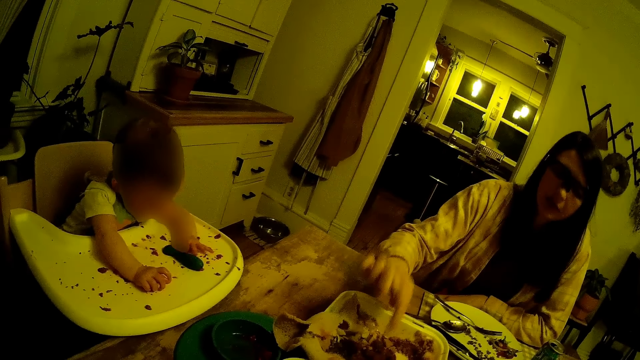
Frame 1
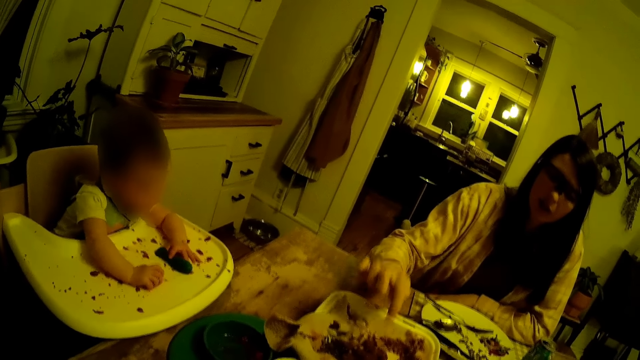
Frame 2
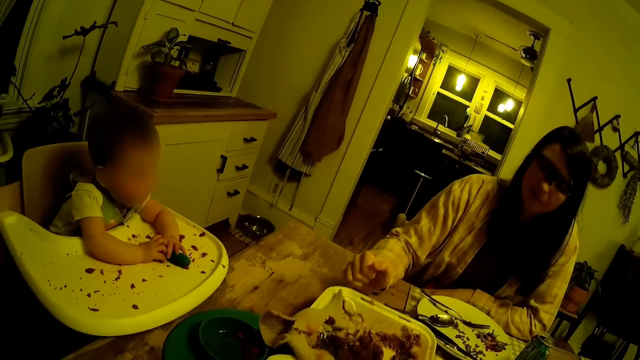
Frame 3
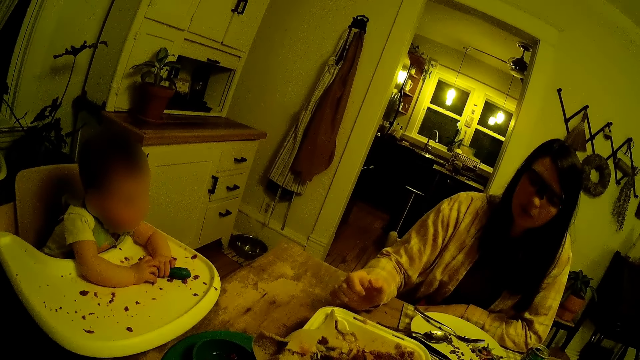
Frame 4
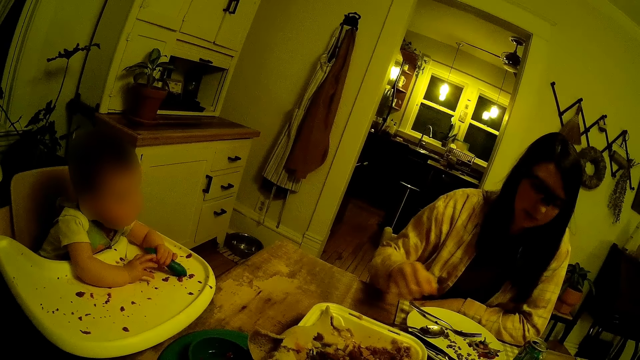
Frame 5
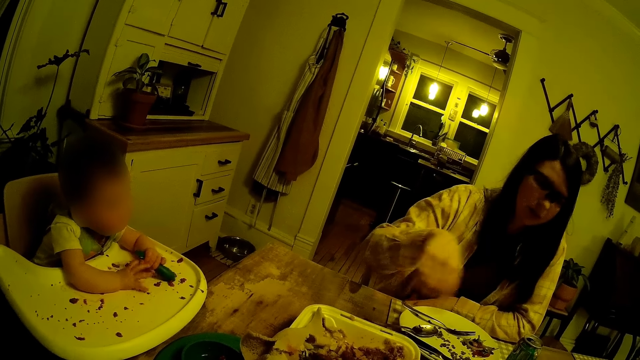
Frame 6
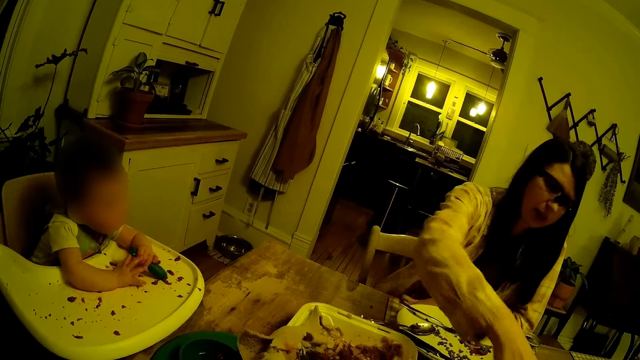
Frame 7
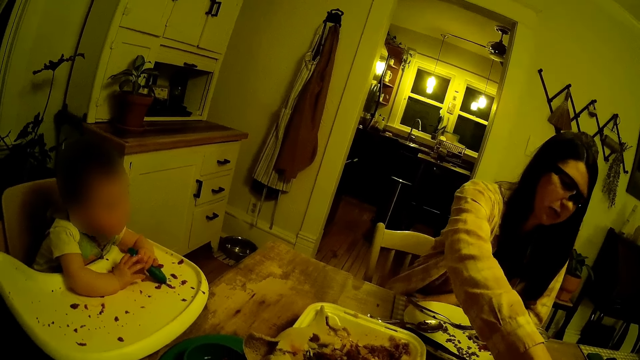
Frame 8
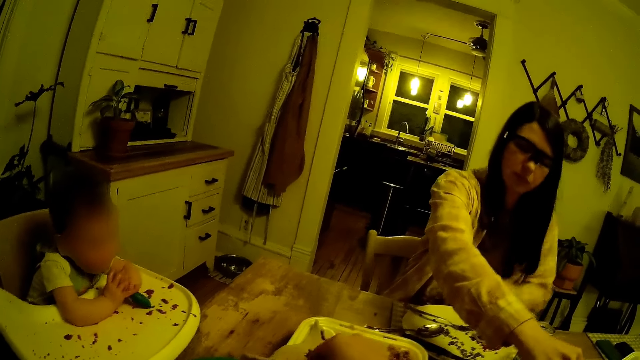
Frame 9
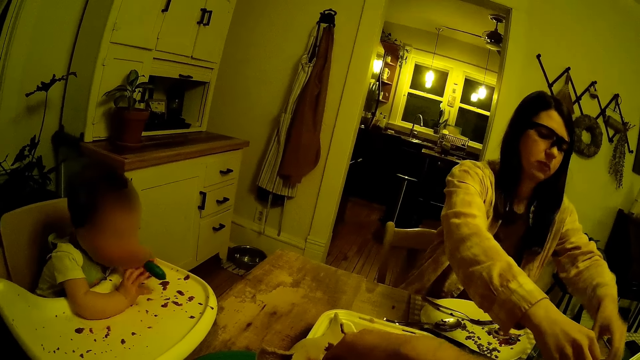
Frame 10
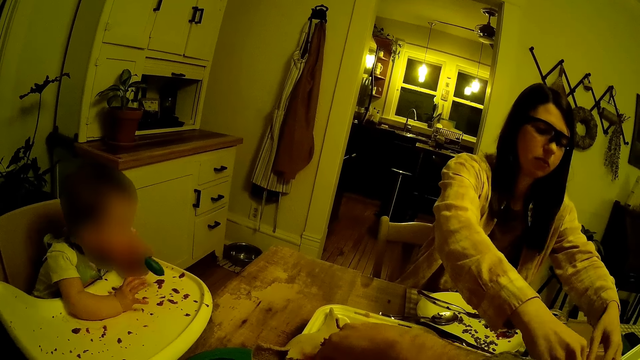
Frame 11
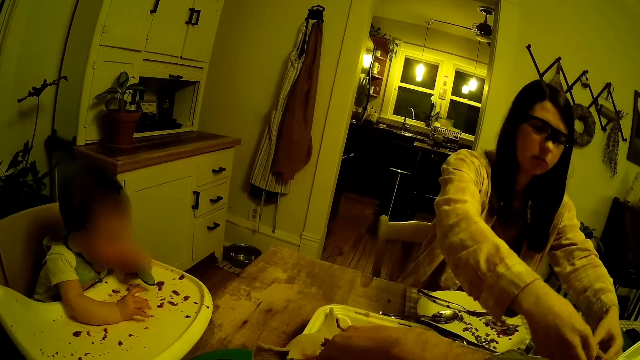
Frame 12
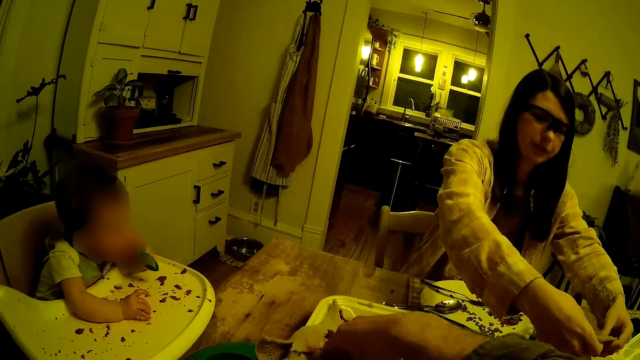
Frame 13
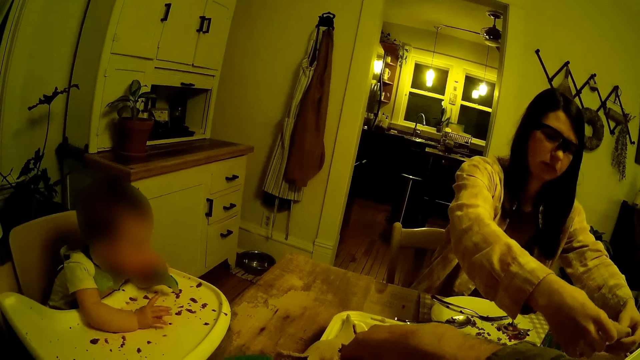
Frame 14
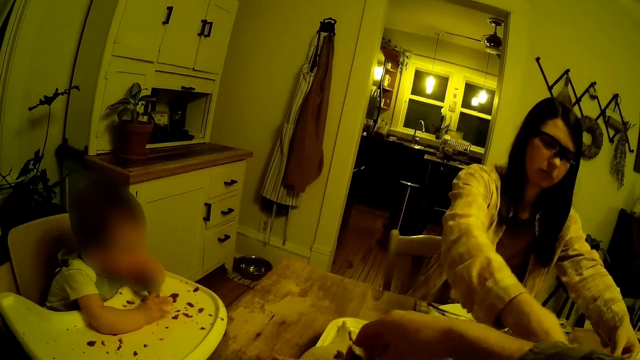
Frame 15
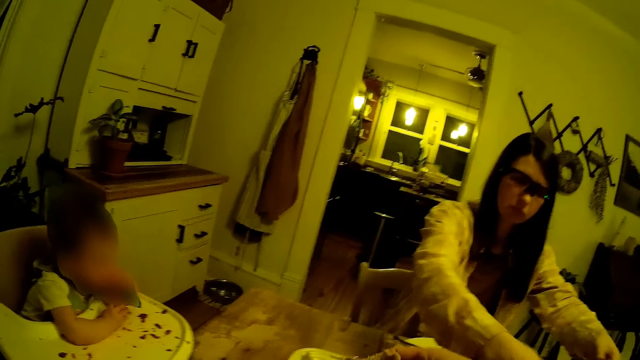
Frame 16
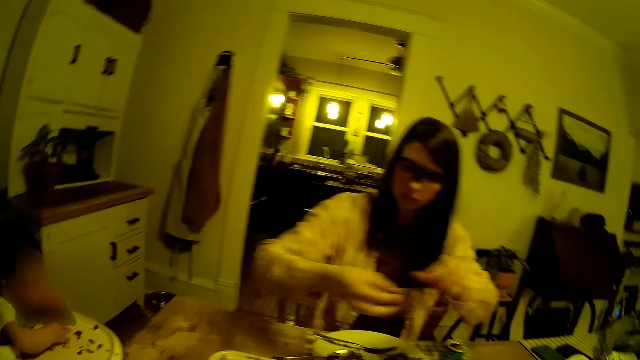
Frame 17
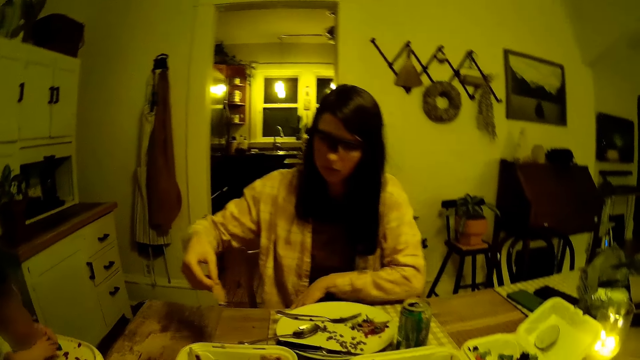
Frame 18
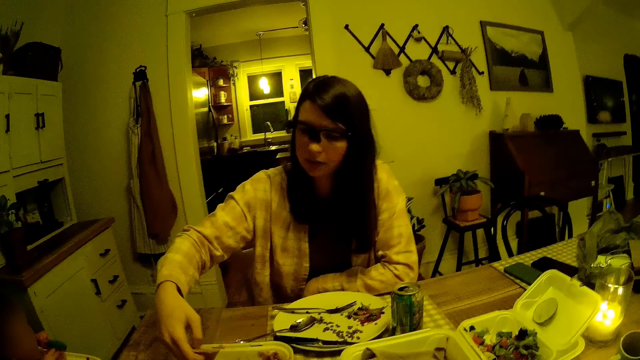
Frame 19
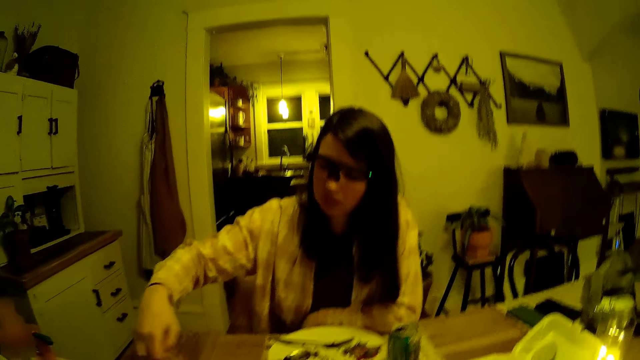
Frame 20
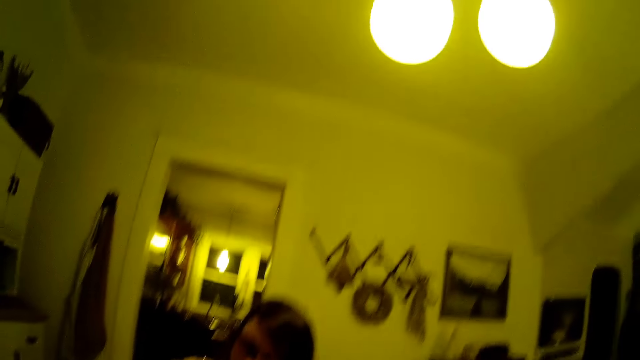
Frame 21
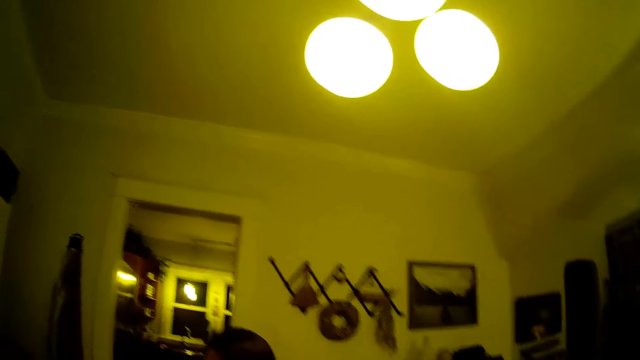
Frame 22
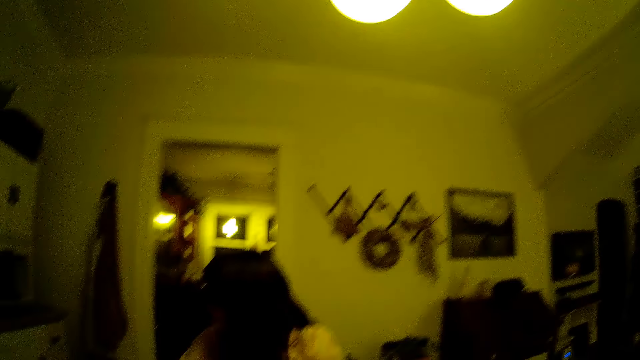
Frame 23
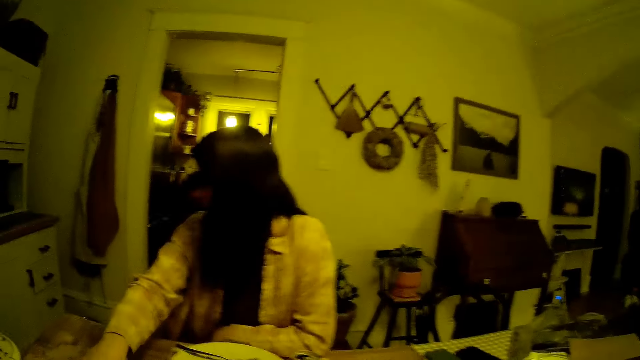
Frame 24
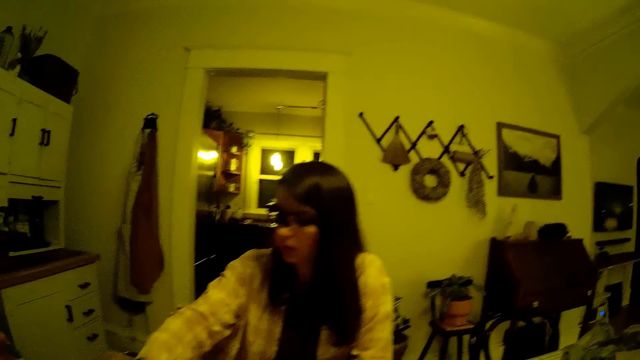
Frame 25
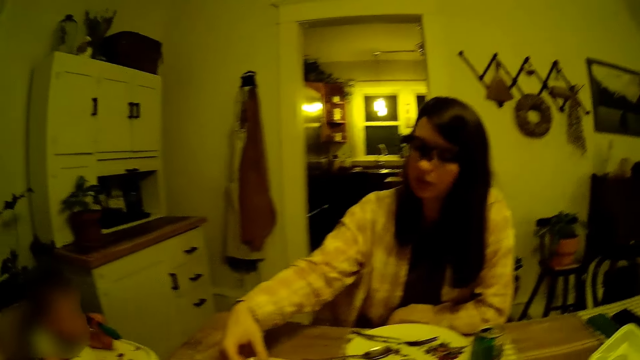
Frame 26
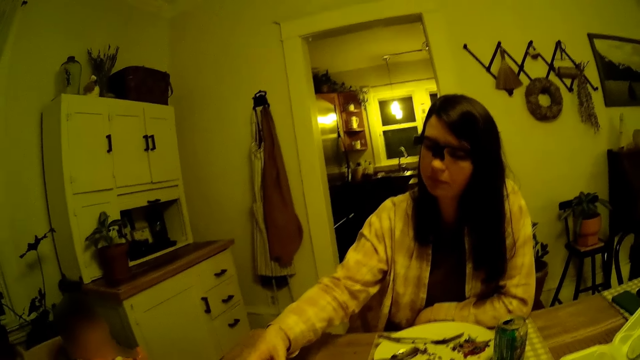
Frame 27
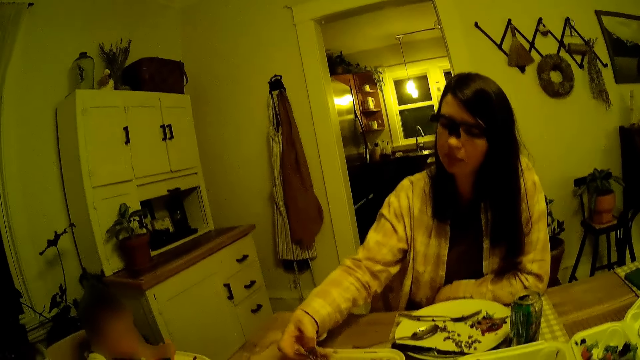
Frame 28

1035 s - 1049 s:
A person takes the plastic spoon. The woman points at the table. The woman takes some pancakes from the disposable plate on the table with her right hand. The camera wearer takes the food on the table. The woman takes the food stew.

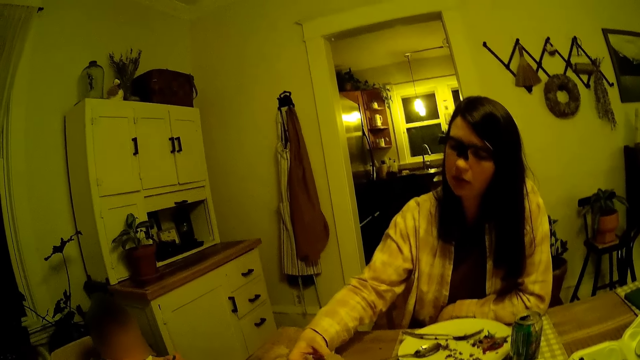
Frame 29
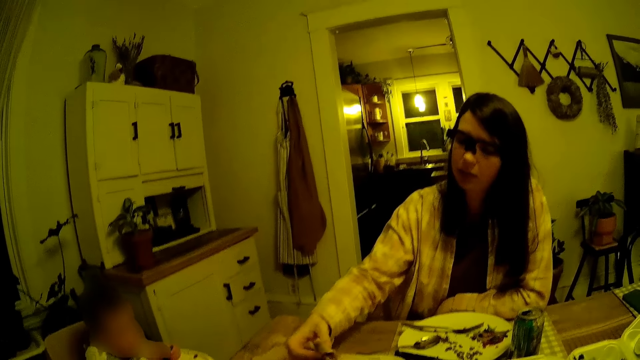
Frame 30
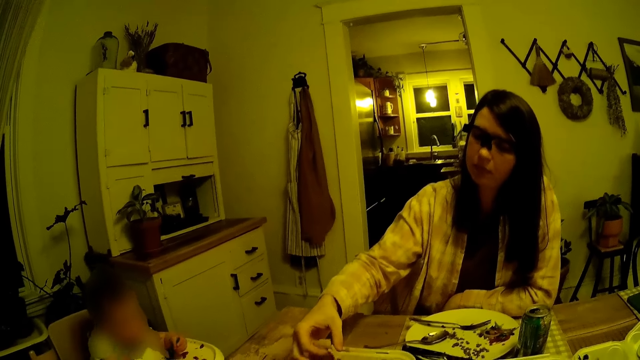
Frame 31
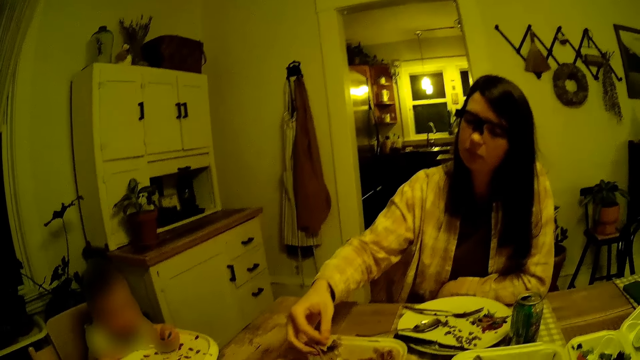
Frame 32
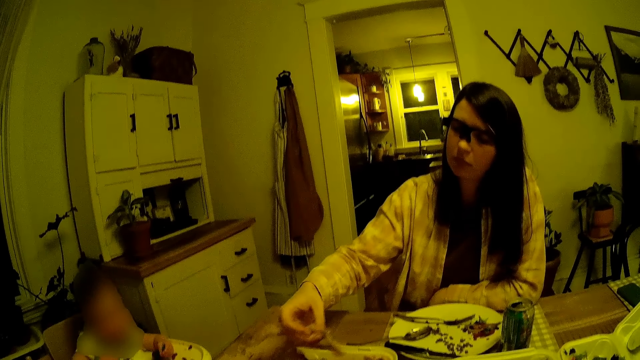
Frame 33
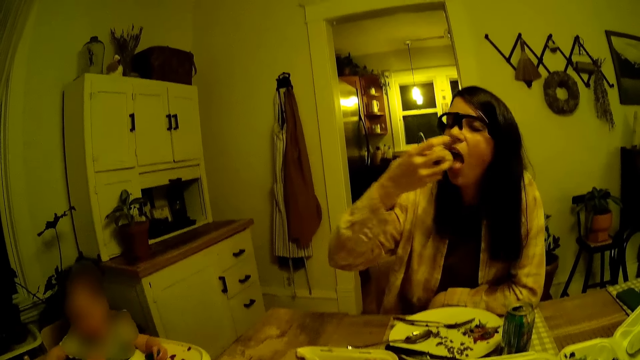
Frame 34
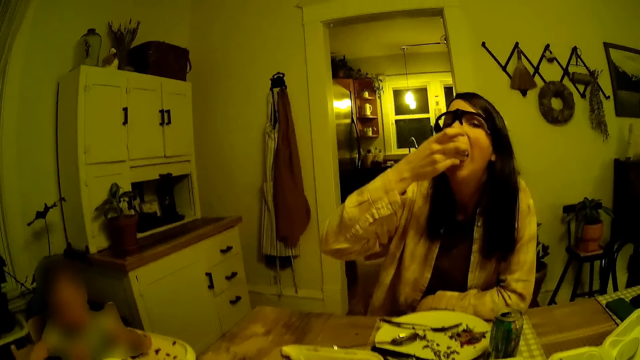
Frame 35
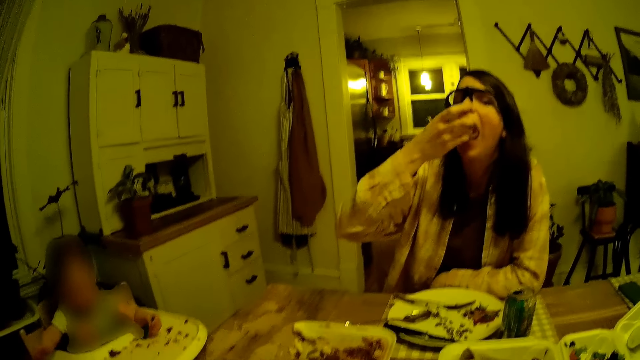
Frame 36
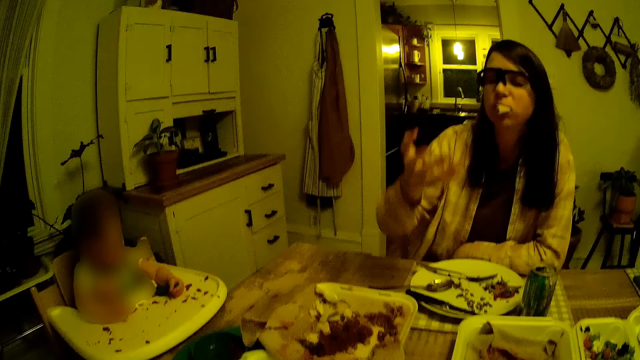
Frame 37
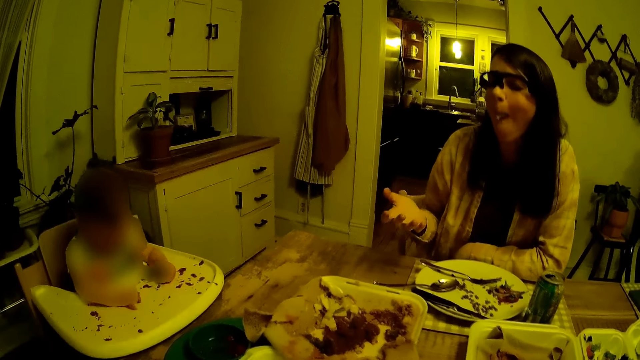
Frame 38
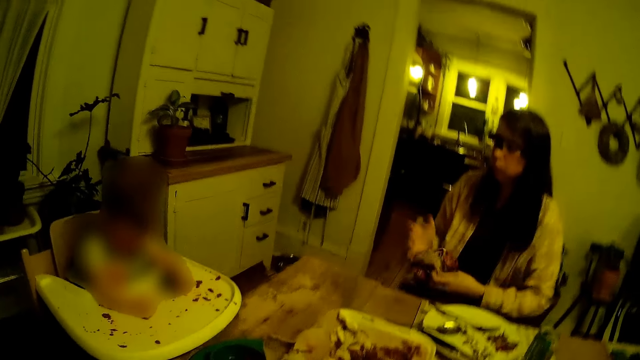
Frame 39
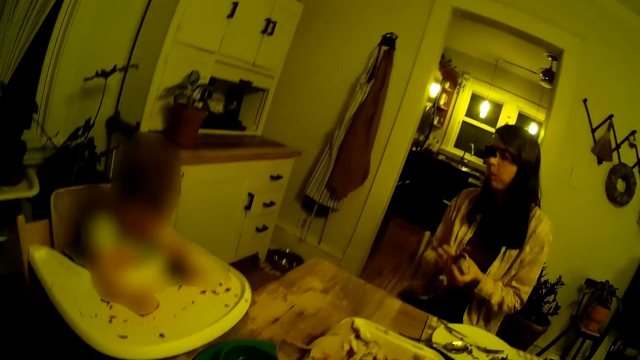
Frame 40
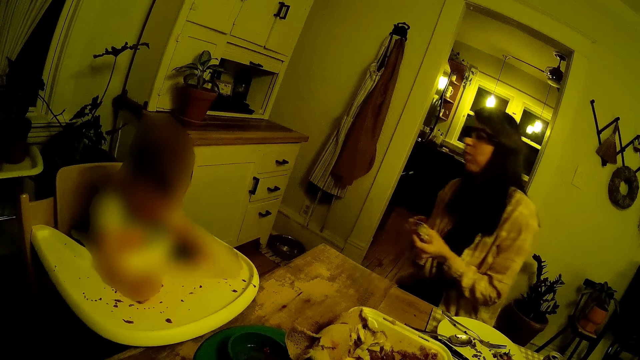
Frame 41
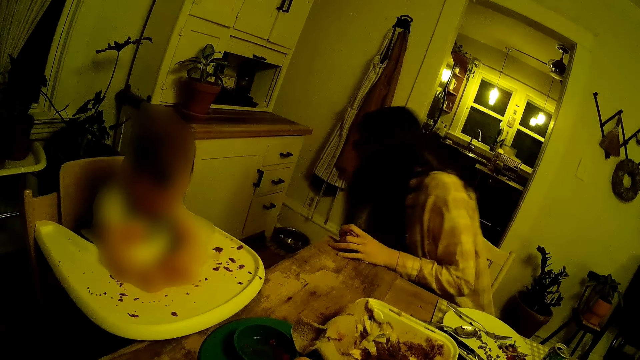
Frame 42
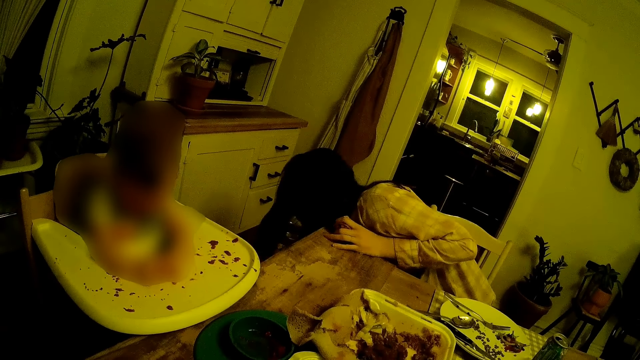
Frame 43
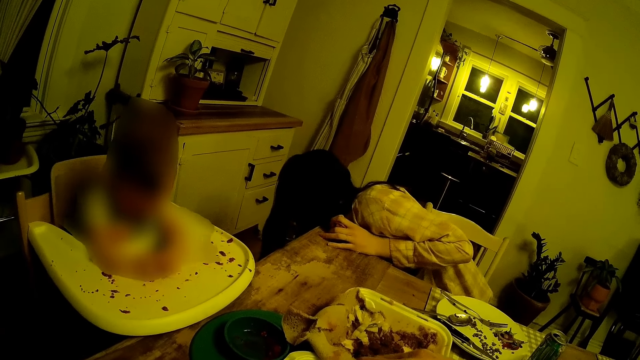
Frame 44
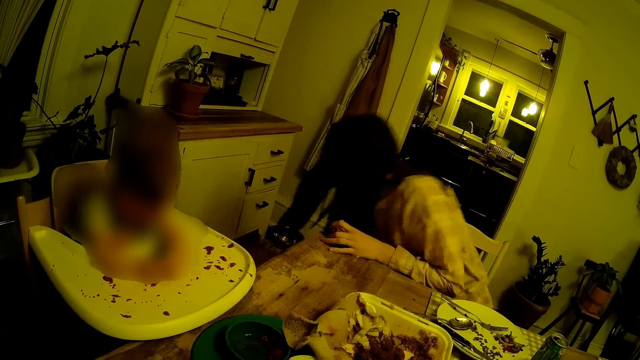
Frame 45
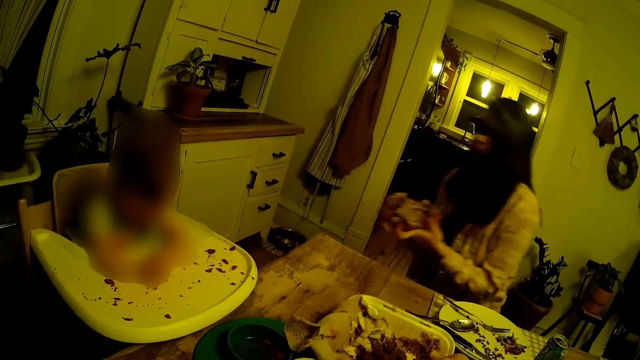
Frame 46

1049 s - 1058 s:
The woman puts the pancake in her mouth with her right hand. She cleans her right hand with the napkin in her left hand, and picks up a spoon from the floor.
